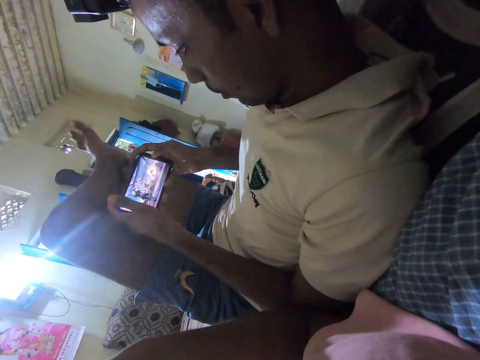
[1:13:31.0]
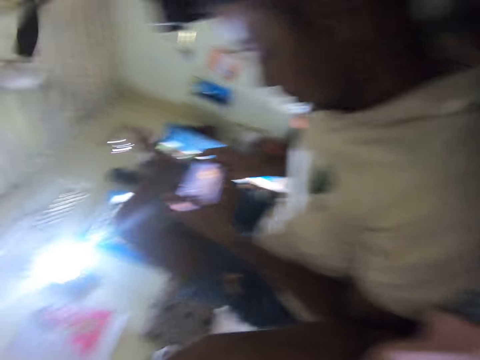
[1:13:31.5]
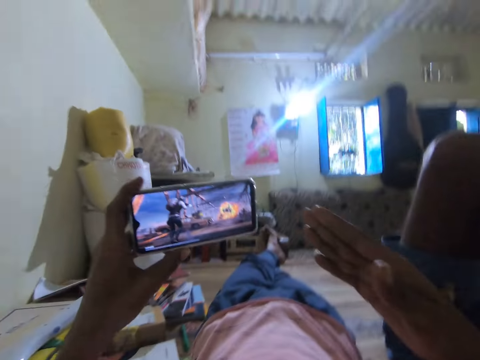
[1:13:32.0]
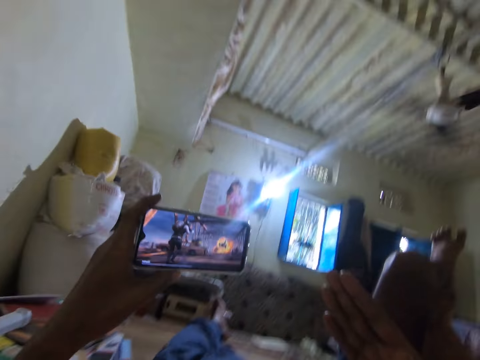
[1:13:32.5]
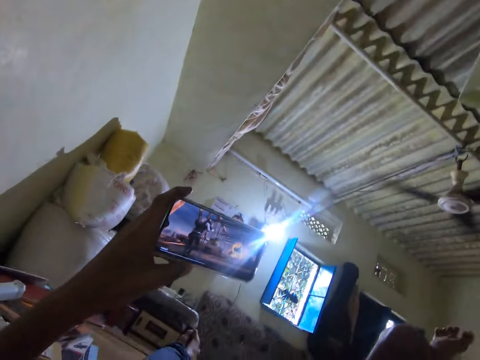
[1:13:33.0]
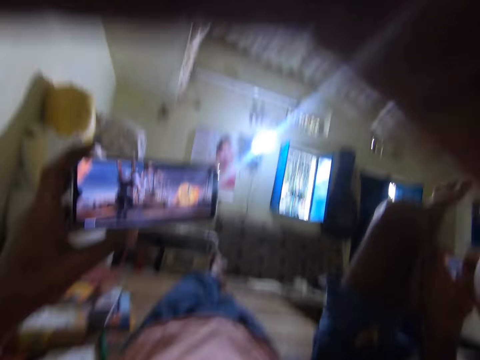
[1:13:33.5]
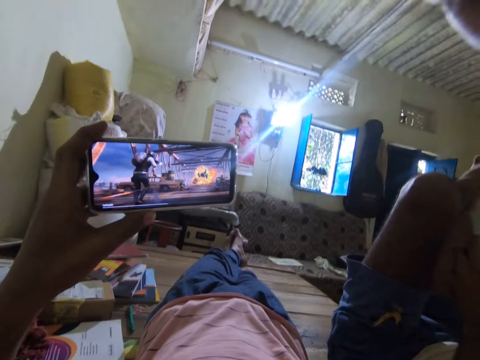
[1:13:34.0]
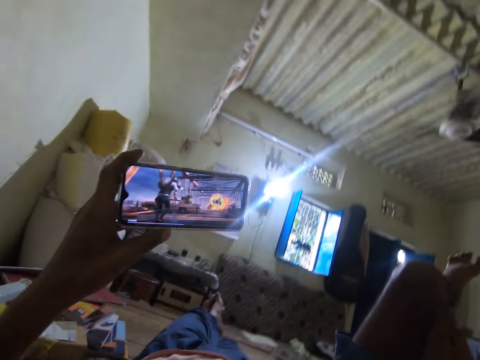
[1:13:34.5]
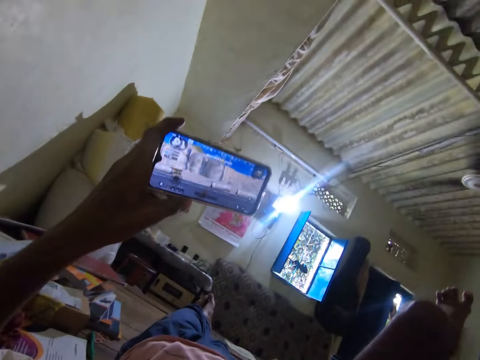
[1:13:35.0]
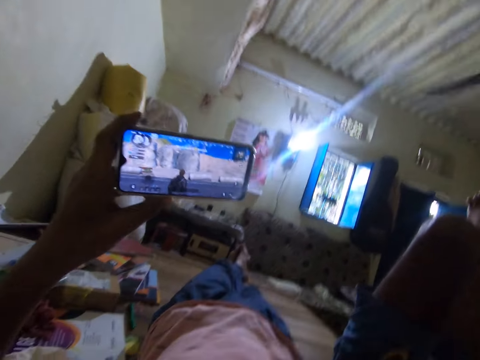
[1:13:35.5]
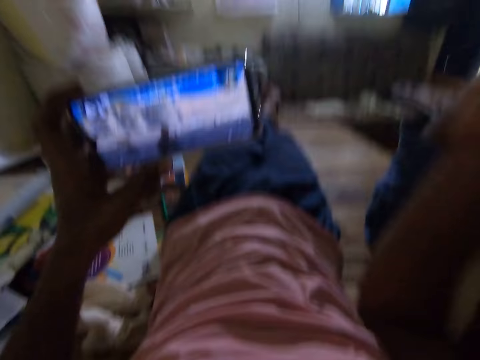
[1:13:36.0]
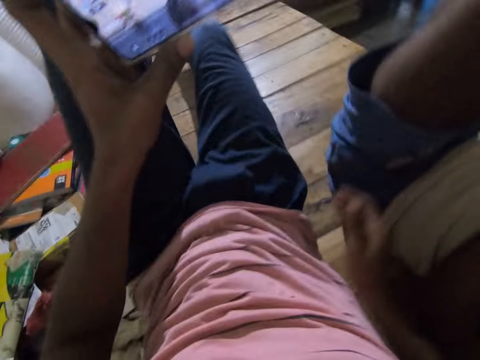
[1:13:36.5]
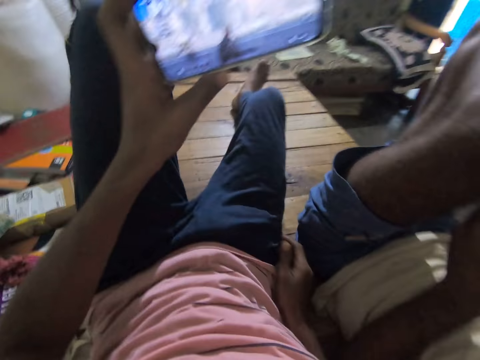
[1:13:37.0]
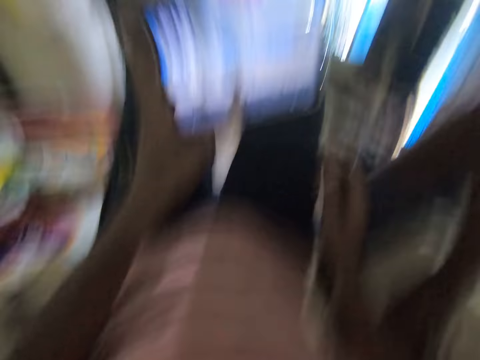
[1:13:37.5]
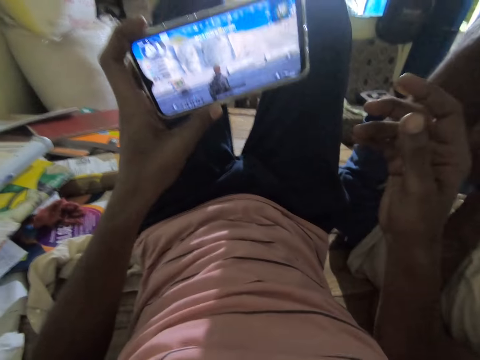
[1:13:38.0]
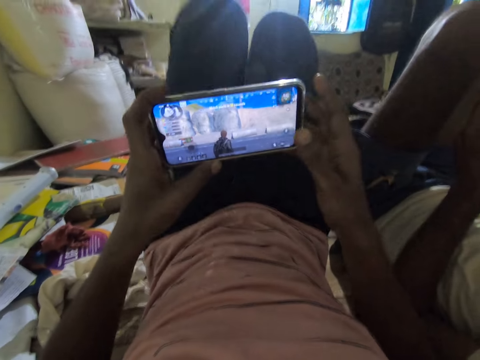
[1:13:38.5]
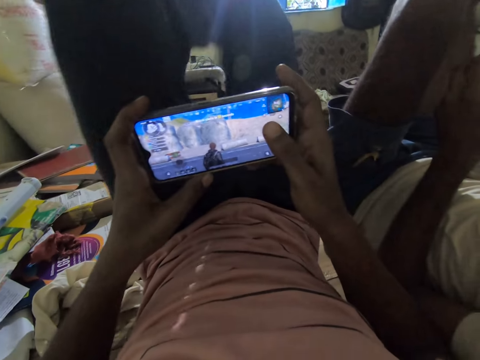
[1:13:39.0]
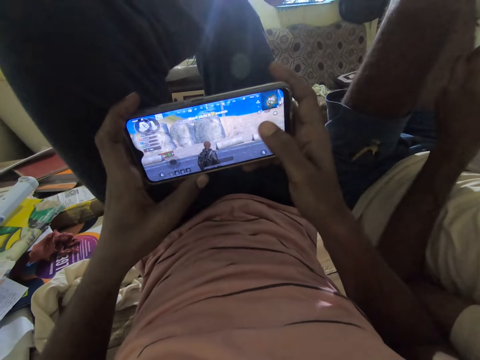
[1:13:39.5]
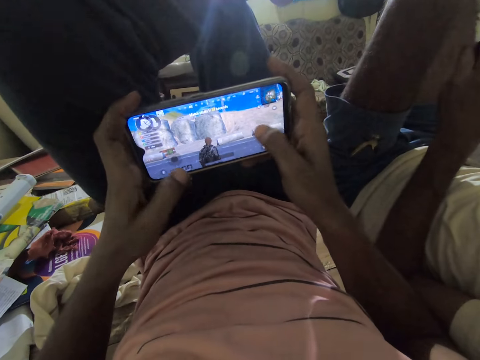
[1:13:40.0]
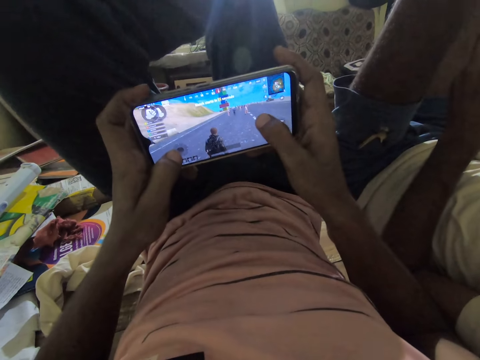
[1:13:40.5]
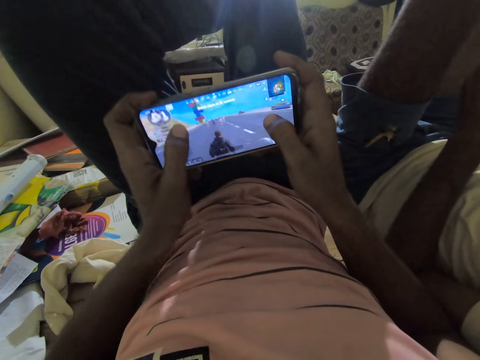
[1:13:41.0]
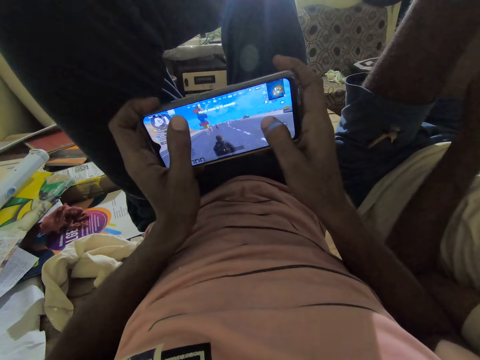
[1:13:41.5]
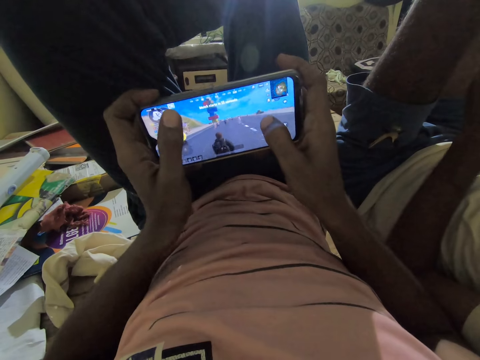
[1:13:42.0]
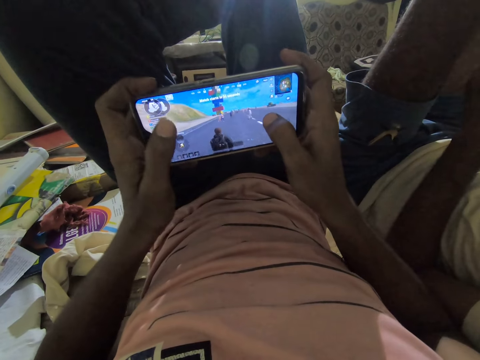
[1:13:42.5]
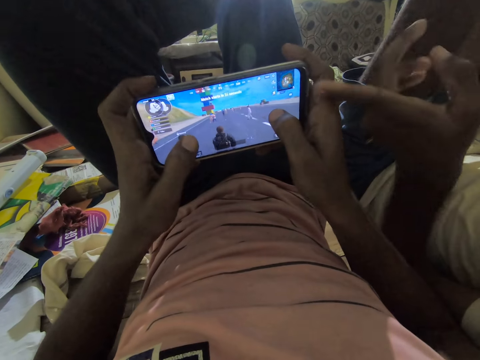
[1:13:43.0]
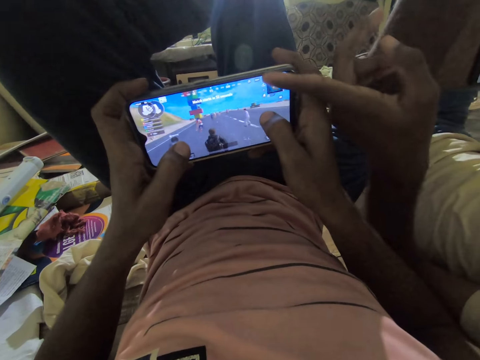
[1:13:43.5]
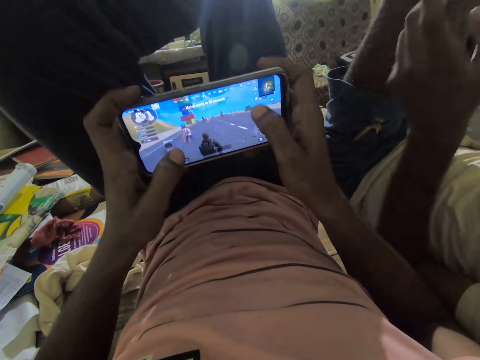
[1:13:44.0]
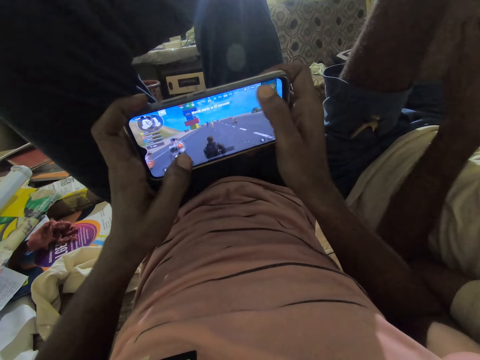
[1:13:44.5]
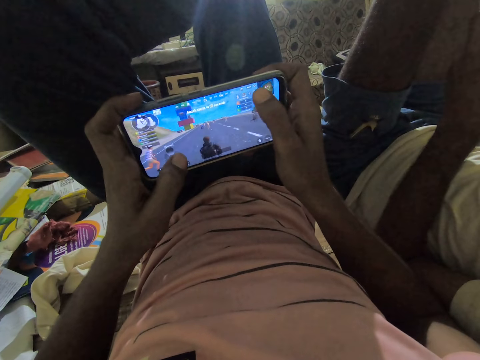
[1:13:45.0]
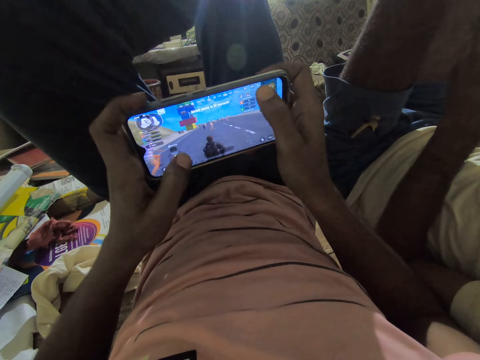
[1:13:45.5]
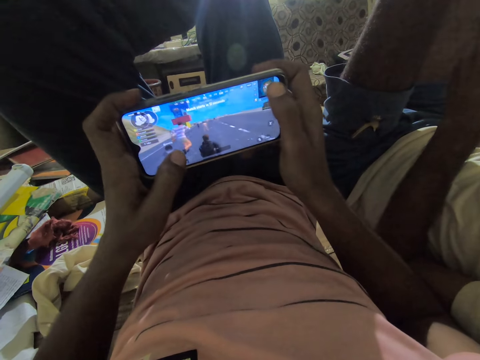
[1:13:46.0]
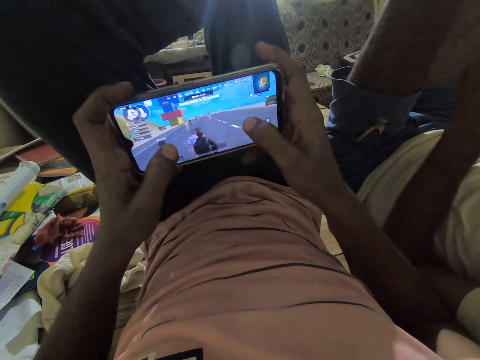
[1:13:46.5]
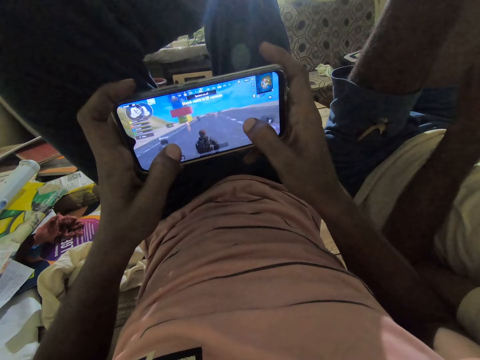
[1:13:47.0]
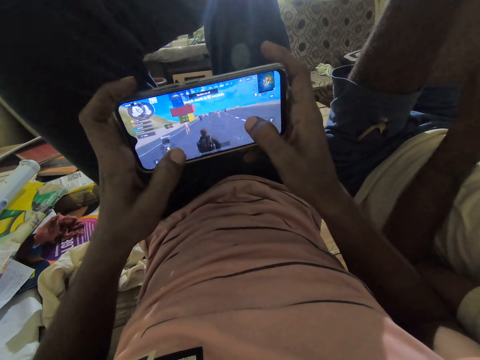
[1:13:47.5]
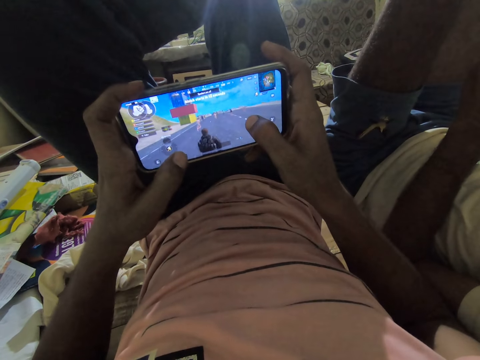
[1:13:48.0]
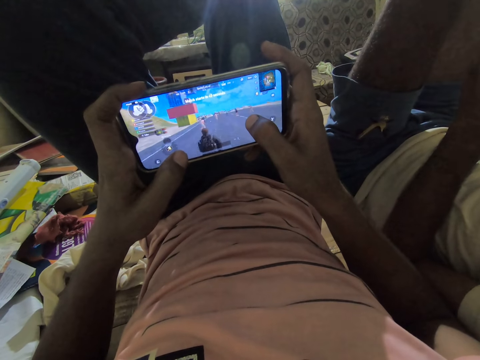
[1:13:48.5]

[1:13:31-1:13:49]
The camera wearer looks around. They stare at the phone. They hold the camera and adjust the camera. They move. They talk to a man. They operate the phone. They play a video game on the phone. The man points the phone. The camera wearer plays the game on the phone.

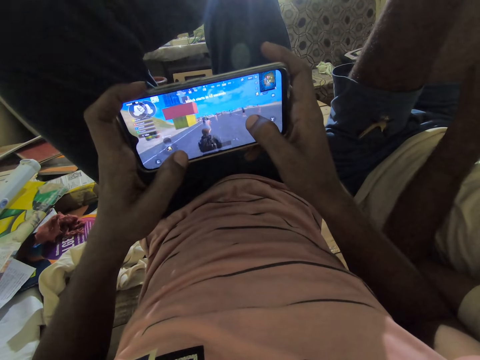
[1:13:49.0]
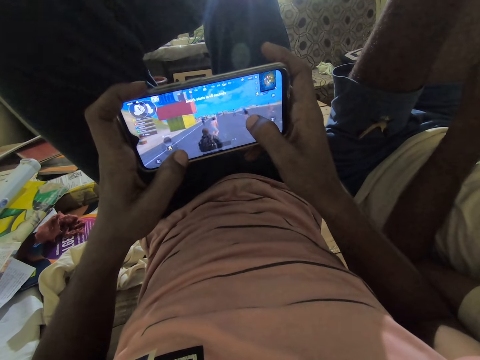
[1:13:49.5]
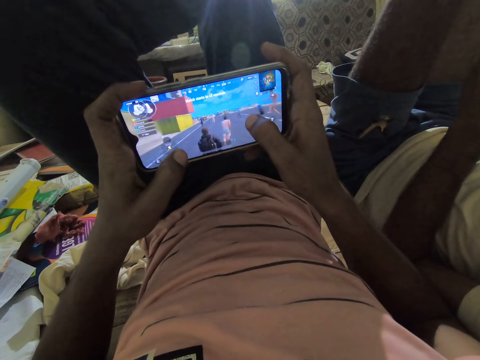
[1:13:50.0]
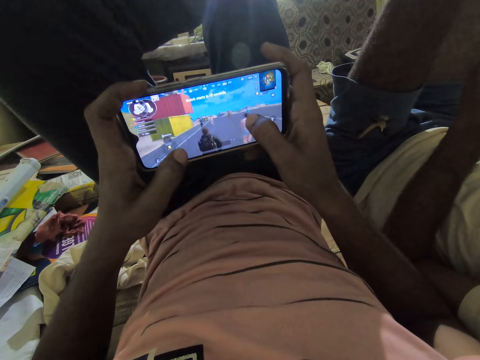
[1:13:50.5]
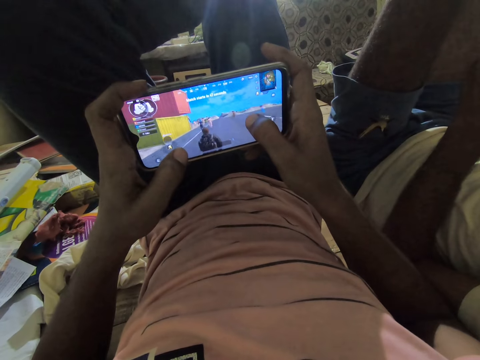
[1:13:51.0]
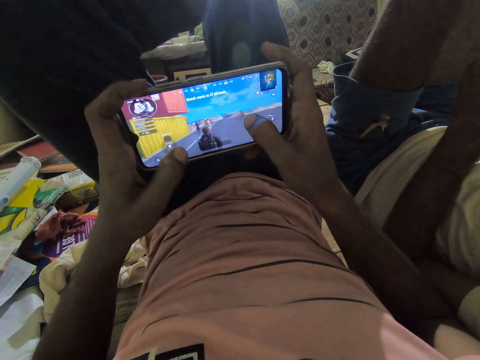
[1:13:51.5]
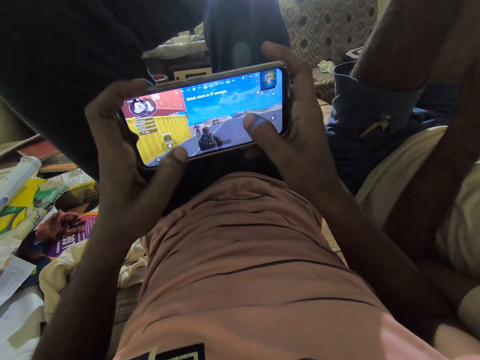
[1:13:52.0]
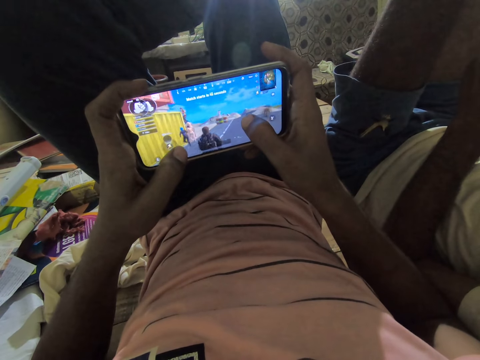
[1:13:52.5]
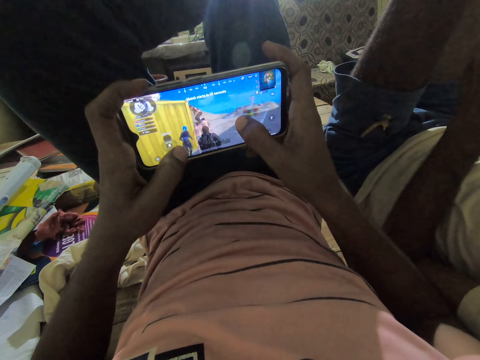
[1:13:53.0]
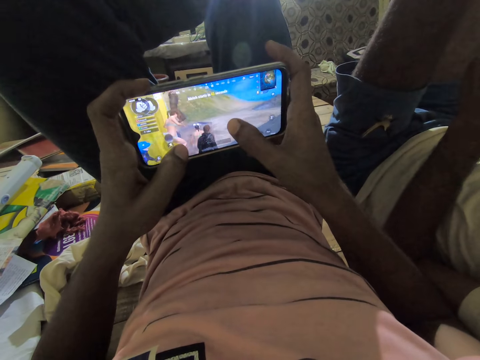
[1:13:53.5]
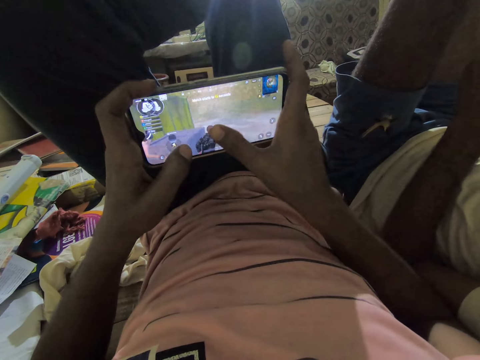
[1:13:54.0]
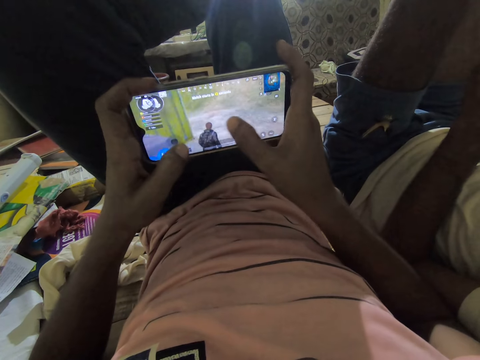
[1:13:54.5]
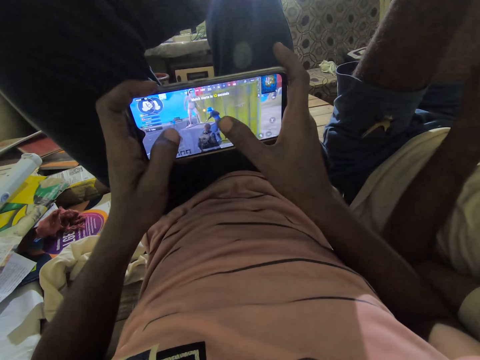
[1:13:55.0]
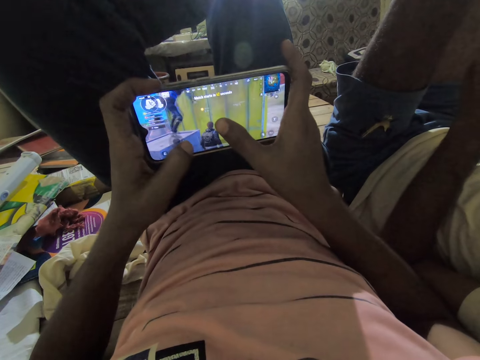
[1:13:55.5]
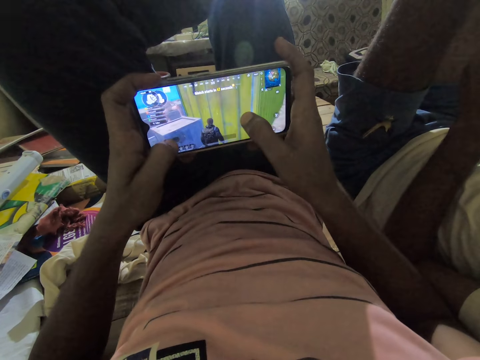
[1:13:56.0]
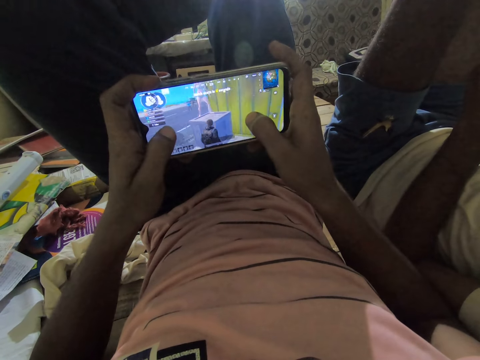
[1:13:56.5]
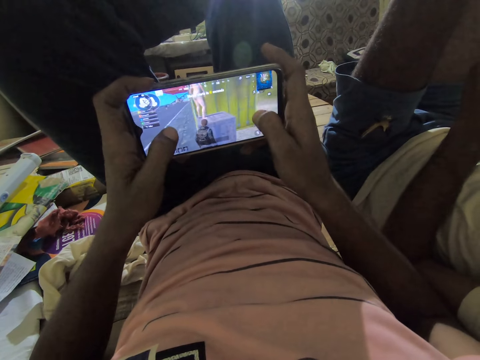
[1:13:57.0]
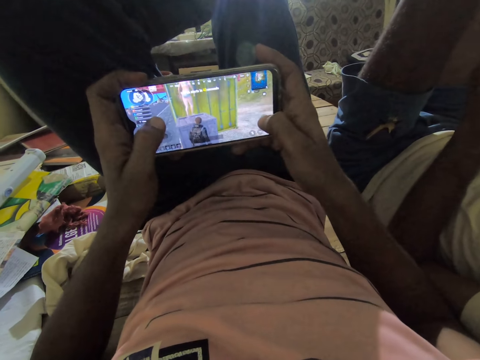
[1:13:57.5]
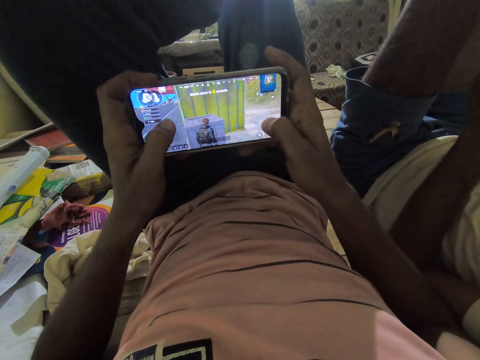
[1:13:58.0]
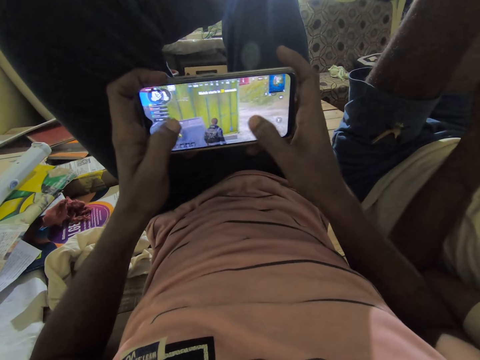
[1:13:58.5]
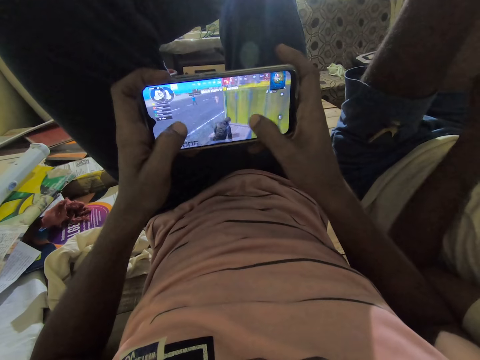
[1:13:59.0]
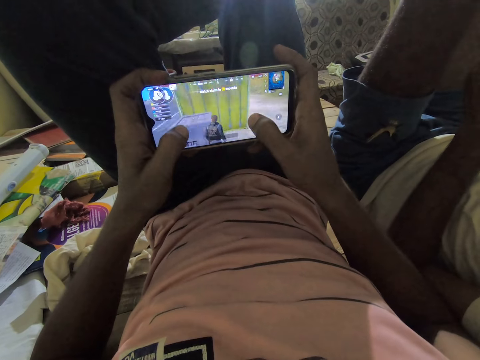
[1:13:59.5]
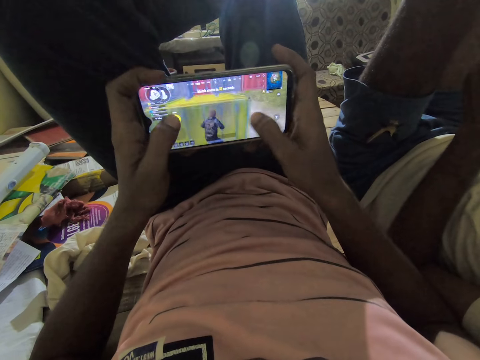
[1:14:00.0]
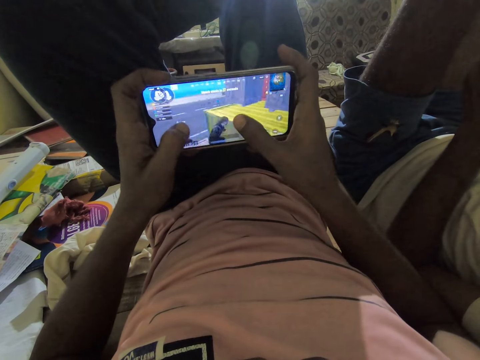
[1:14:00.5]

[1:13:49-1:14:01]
The camera wearer plays a game on the phone. They play a game on the phone again. They talk to a man.
